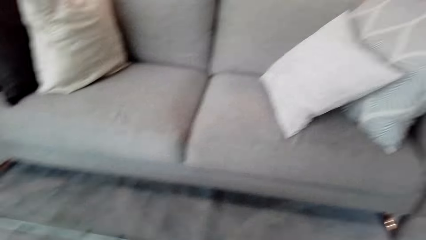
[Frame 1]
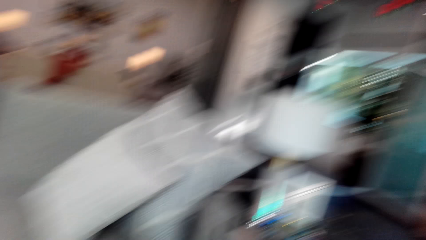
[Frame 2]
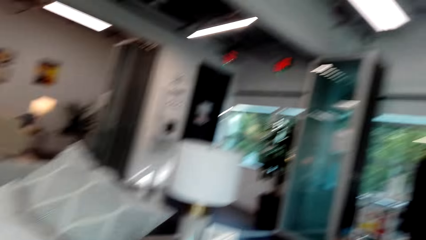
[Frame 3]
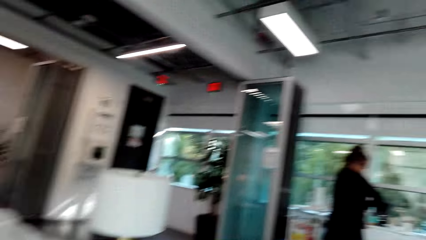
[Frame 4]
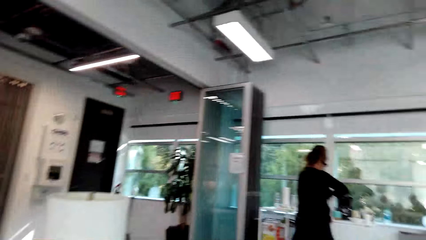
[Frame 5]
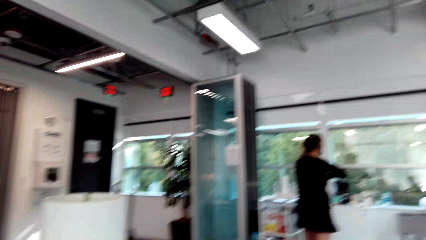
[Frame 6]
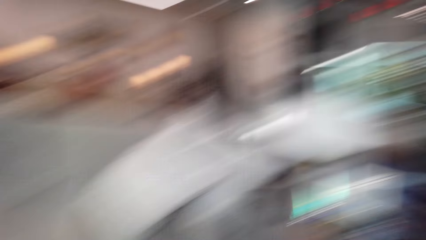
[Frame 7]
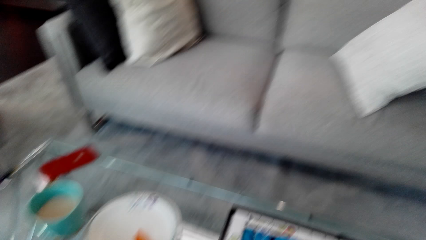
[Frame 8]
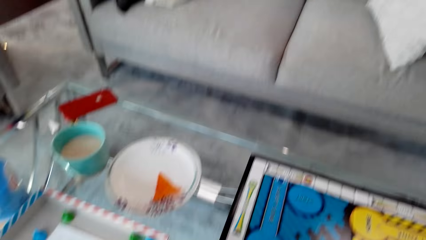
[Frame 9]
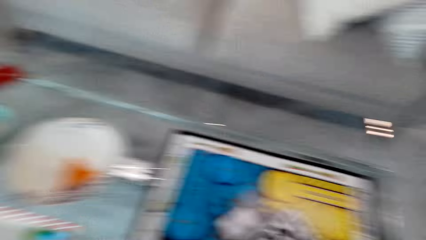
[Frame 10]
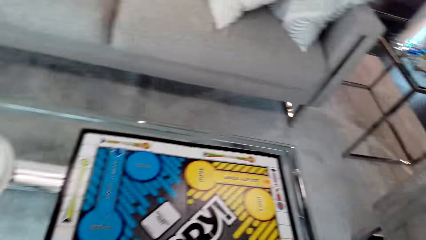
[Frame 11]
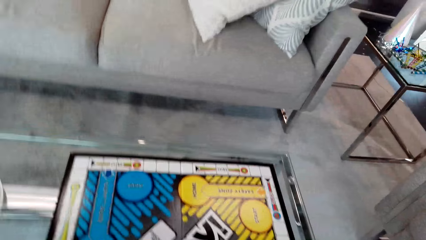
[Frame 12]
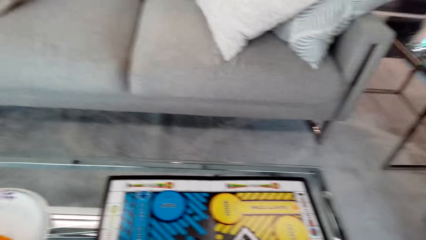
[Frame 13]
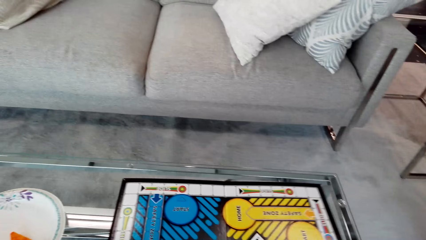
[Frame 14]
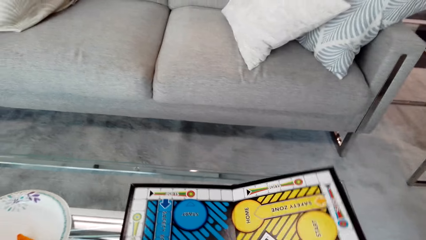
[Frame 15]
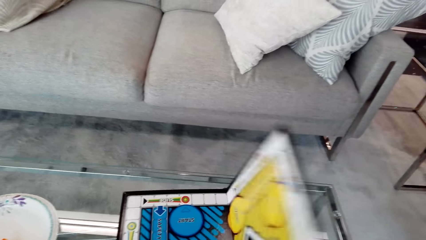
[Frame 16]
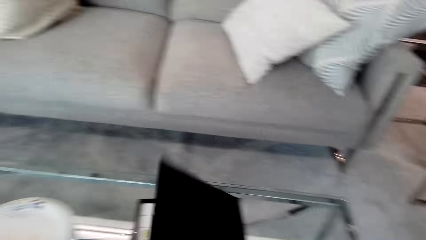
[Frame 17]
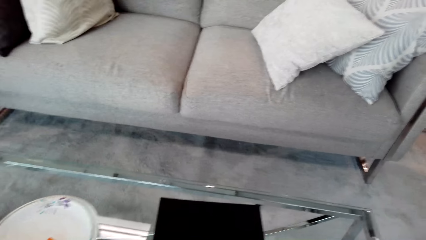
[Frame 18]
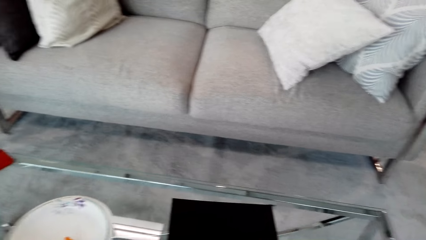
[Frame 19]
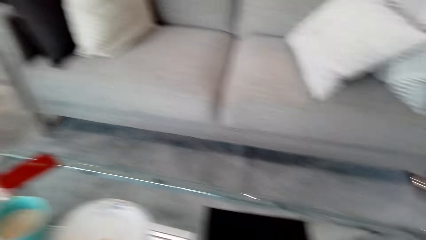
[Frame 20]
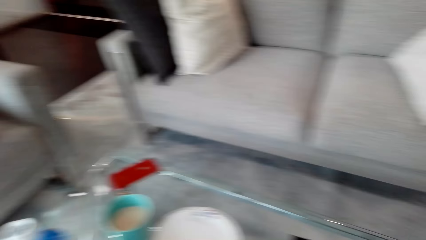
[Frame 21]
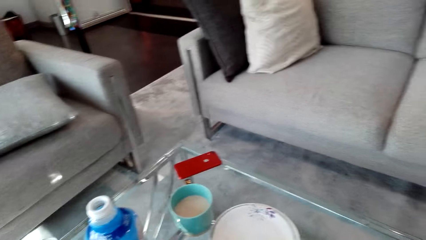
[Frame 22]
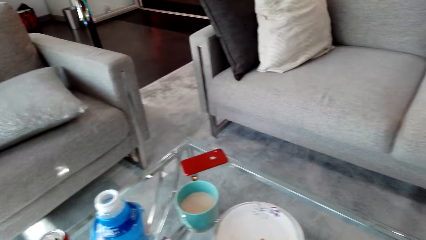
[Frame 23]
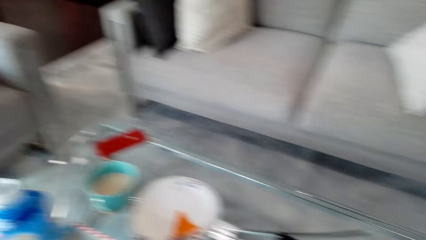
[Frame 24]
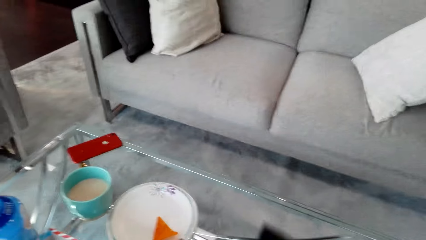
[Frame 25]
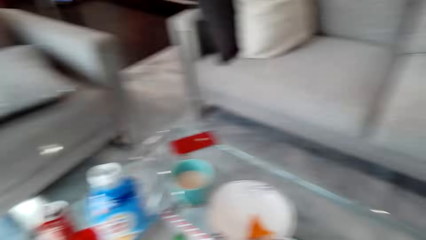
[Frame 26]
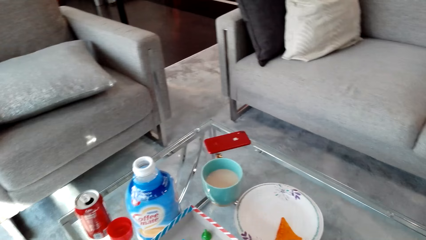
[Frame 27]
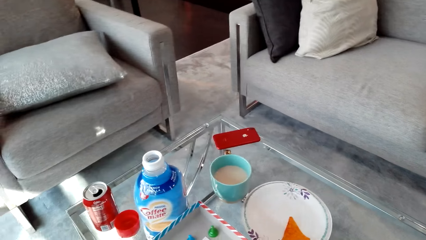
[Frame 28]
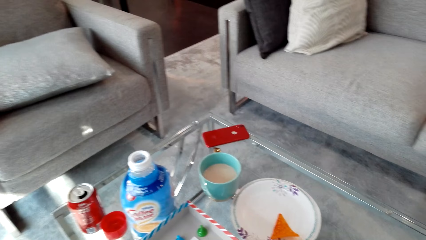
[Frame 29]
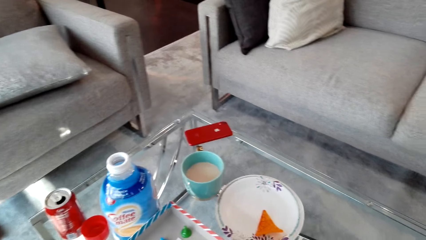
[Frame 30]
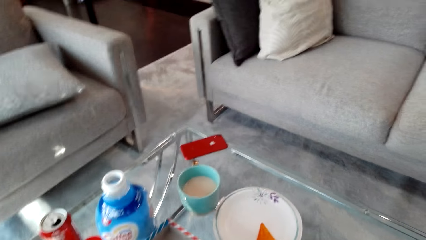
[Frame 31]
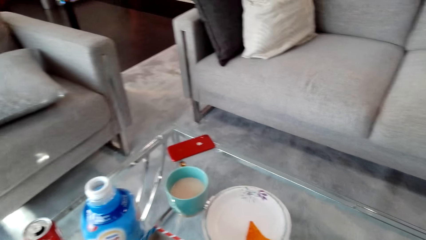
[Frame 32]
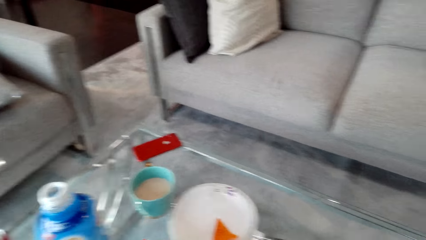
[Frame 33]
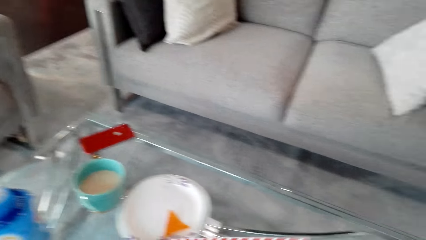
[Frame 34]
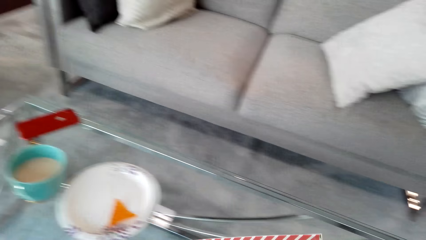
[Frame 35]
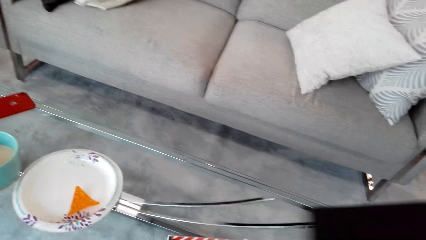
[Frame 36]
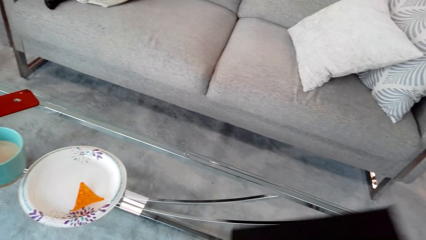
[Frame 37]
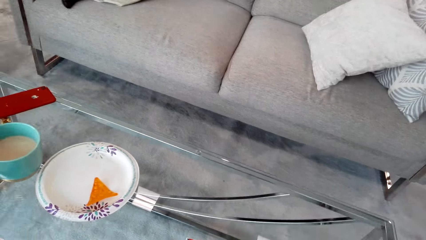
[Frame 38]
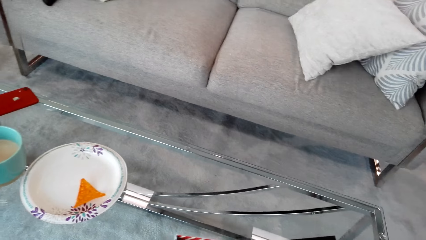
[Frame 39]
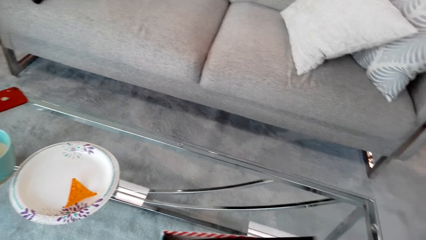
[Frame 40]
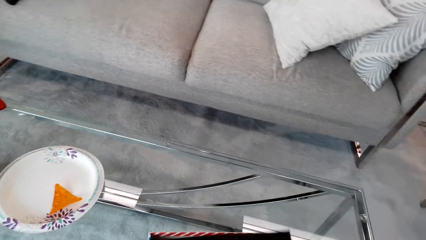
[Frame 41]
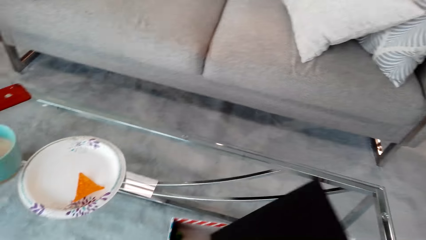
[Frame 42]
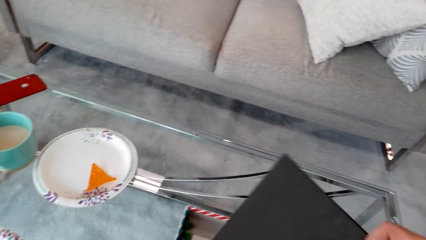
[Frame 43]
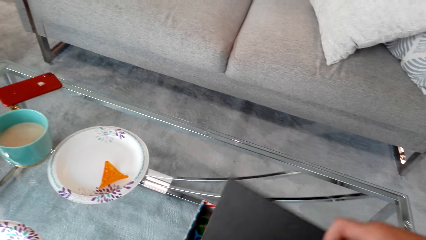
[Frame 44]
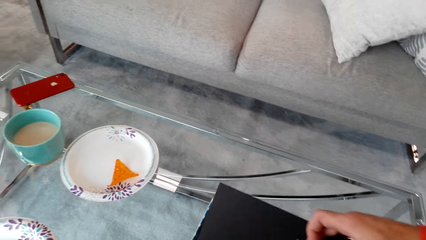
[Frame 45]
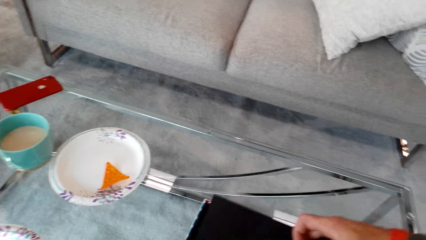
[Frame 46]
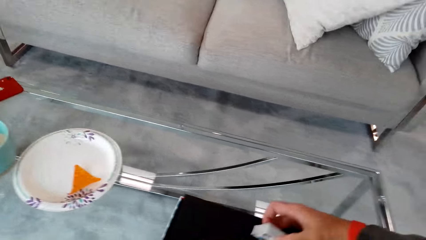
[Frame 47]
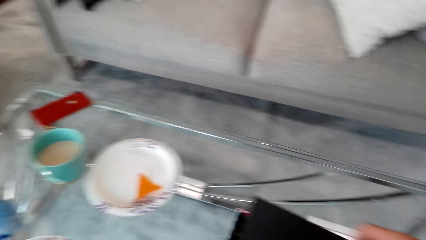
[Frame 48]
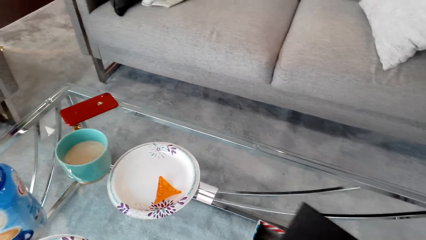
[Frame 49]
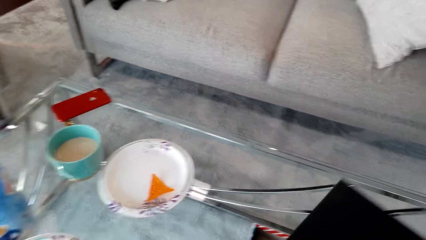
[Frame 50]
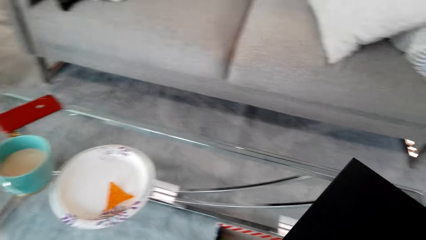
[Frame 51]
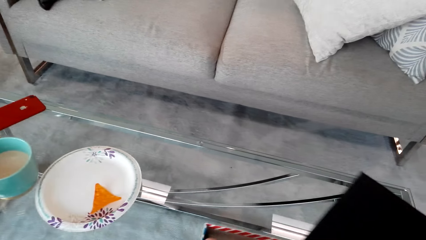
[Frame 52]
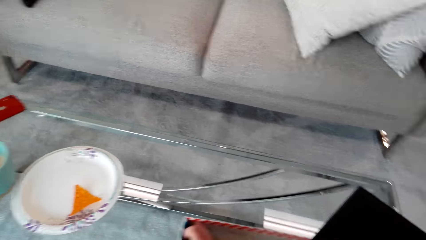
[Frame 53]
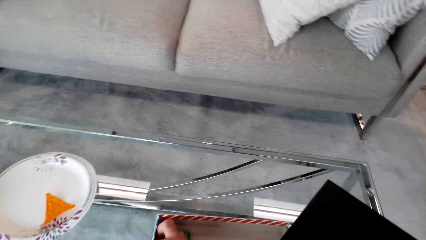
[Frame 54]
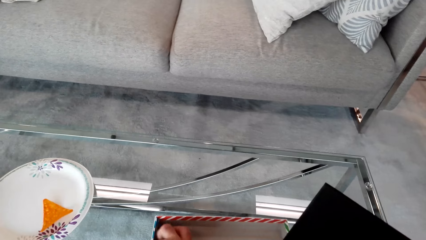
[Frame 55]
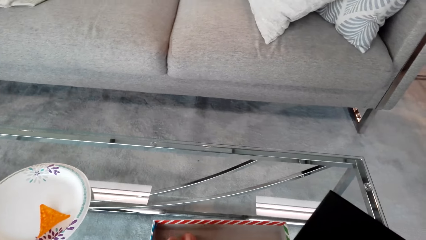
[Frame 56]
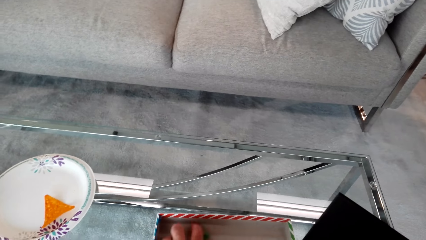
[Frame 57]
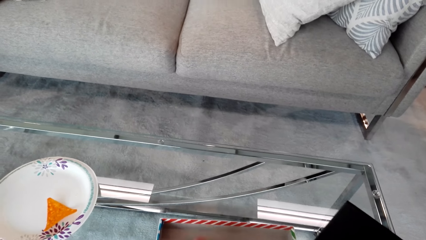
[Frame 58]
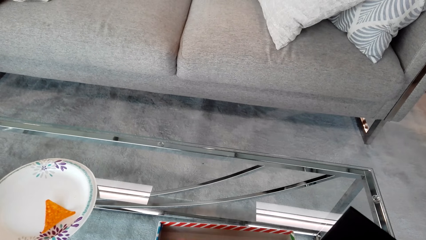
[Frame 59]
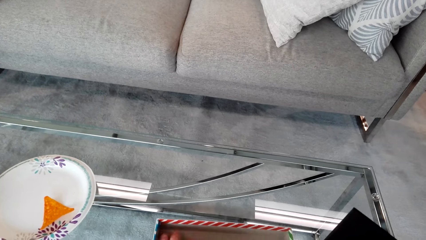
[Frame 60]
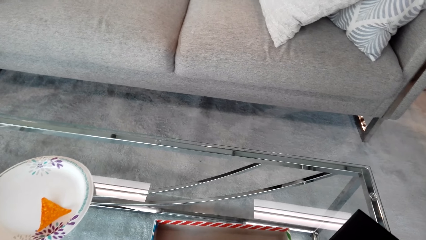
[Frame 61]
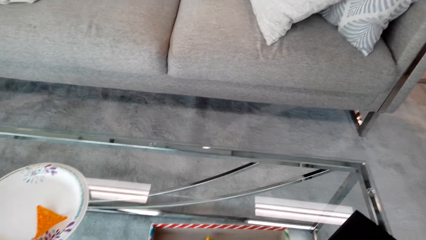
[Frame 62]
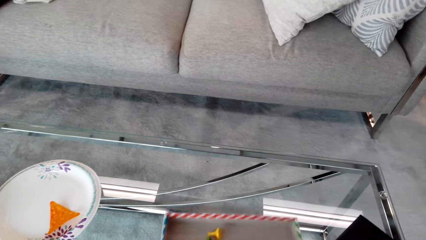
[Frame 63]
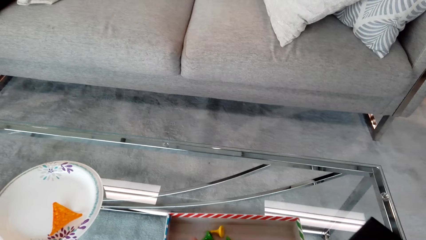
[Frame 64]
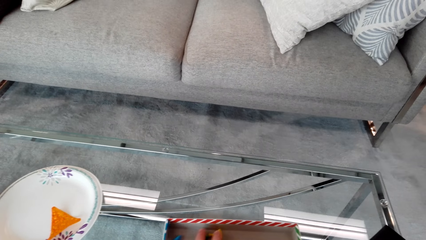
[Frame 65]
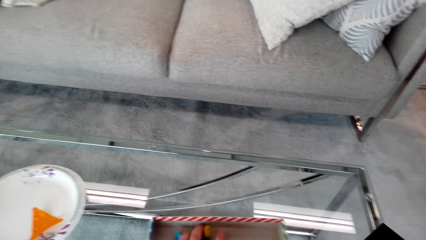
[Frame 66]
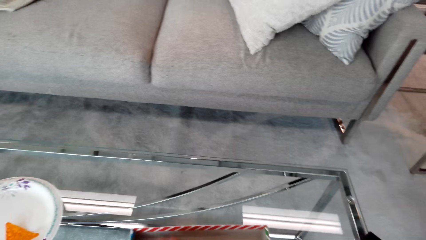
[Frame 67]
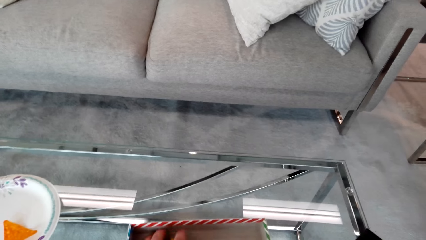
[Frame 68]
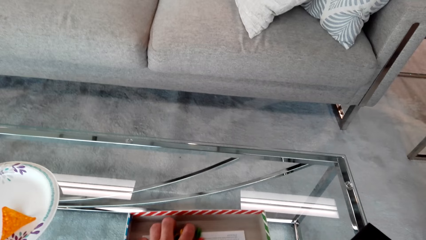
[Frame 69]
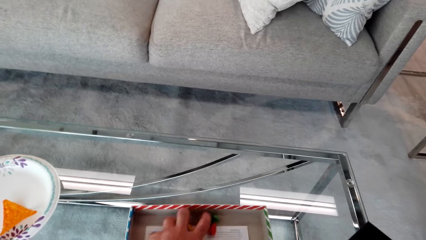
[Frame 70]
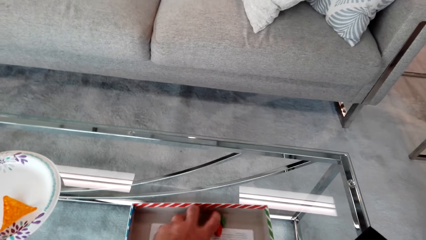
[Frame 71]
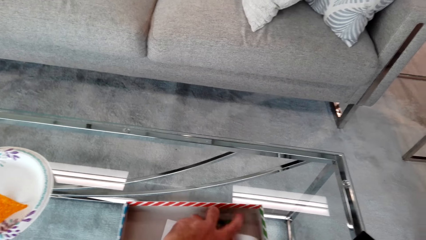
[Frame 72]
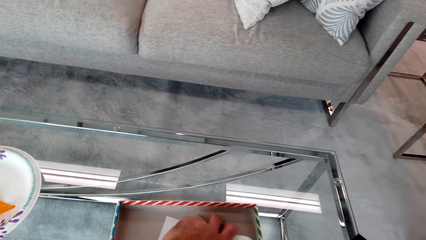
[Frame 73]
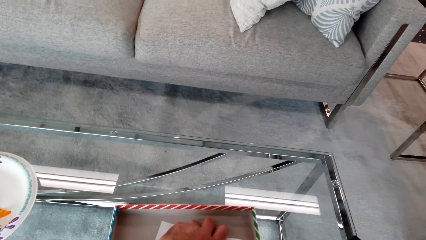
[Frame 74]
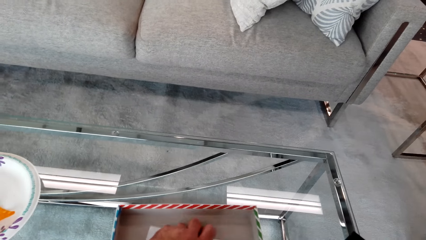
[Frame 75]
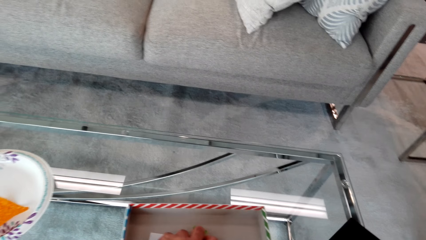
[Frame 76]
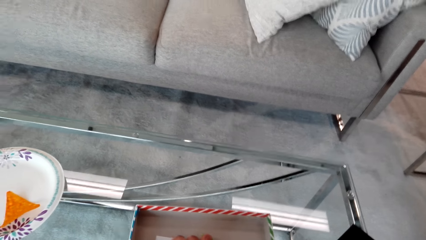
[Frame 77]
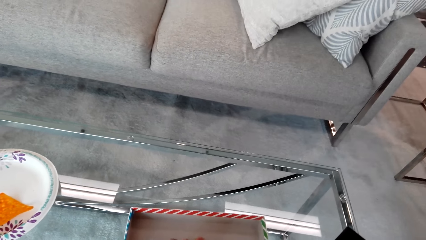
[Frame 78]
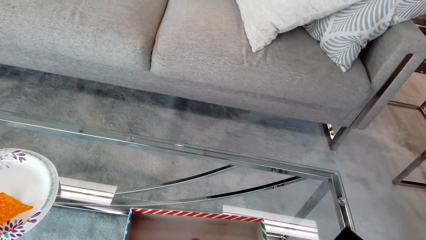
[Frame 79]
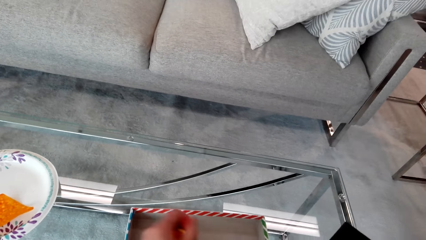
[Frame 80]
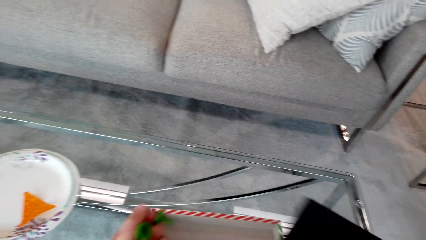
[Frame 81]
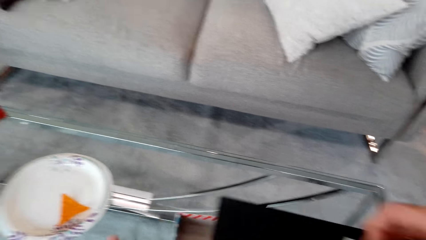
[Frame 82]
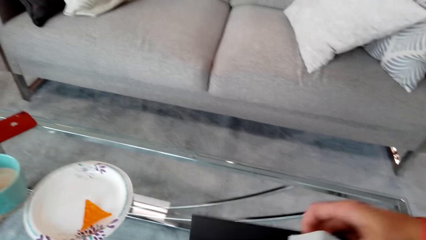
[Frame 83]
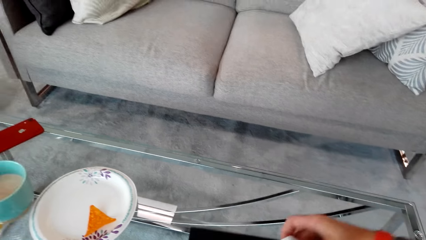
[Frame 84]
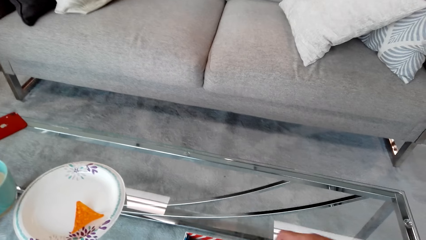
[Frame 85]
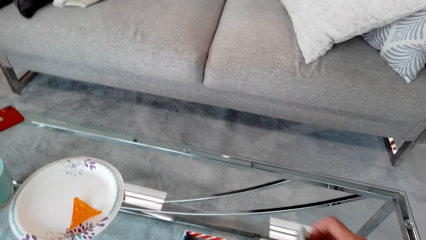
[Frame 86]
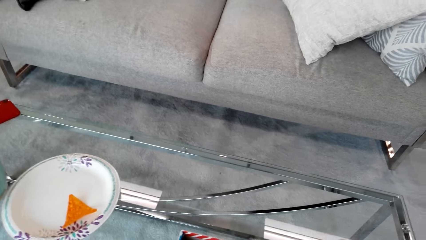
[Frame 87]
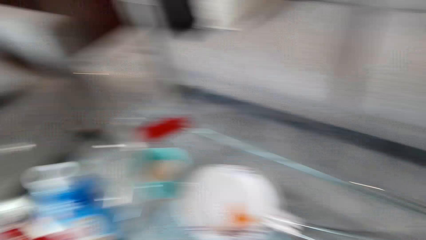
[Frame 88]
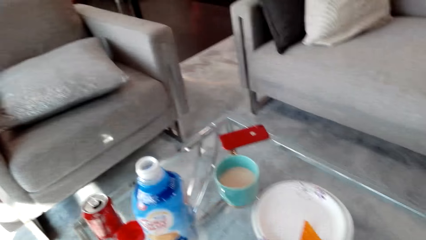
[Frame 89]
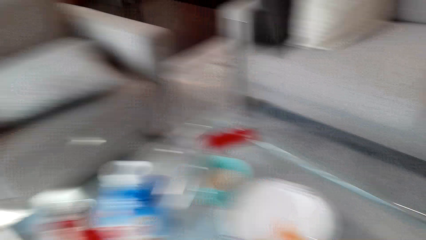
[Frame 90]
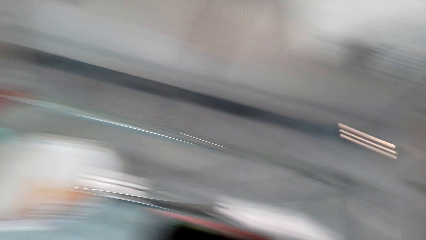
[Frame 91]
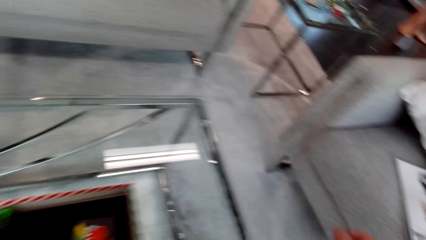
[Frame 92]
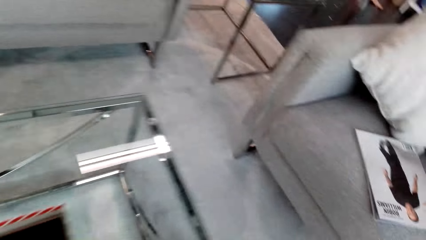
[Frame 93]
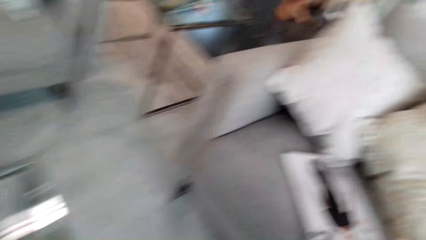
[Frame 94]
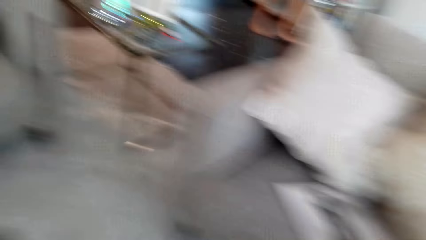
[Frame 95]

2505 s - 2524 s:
The camera wearer moves the camera around. They close the board or cardboard. They converse with a woman. They put the board in the box. They pick up the cardboard on top of the table. They pick up the clips. They put the board in the box.
